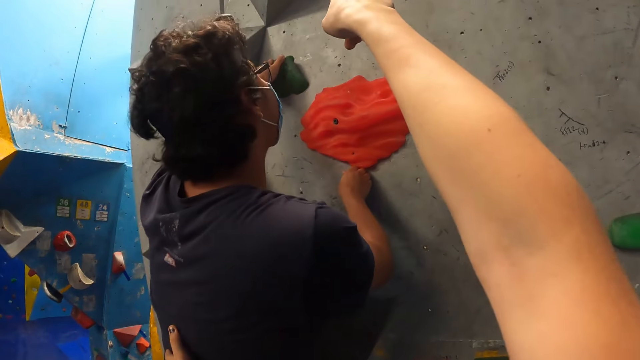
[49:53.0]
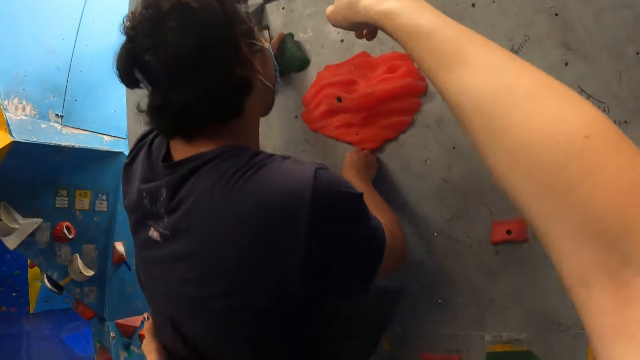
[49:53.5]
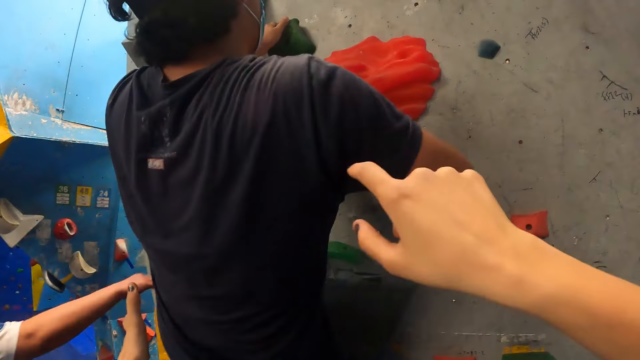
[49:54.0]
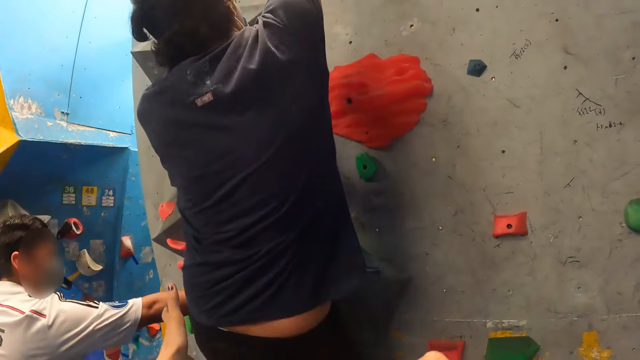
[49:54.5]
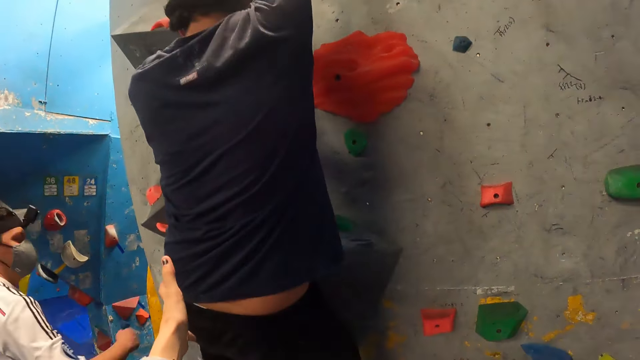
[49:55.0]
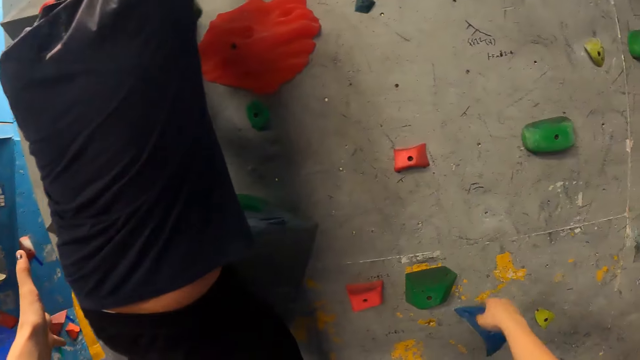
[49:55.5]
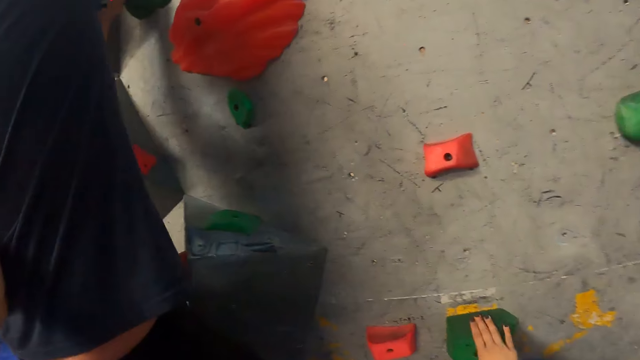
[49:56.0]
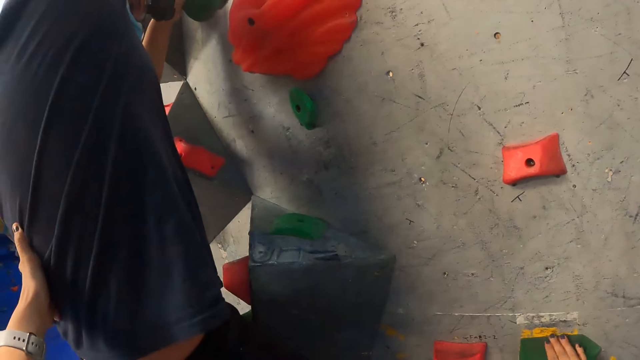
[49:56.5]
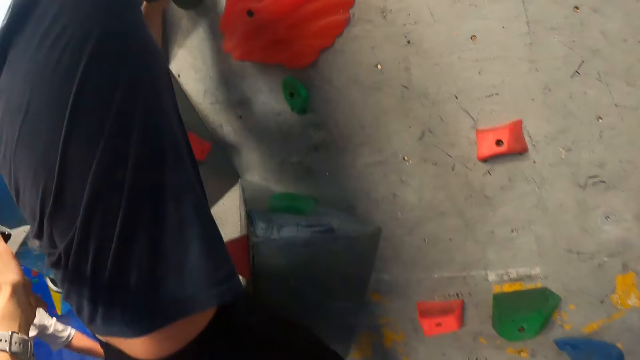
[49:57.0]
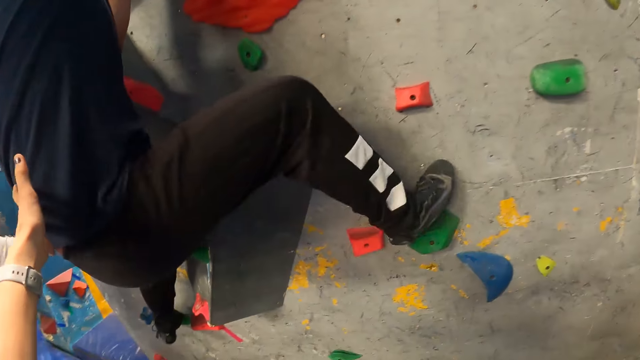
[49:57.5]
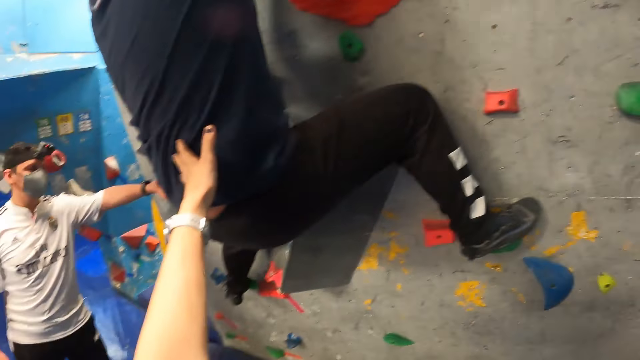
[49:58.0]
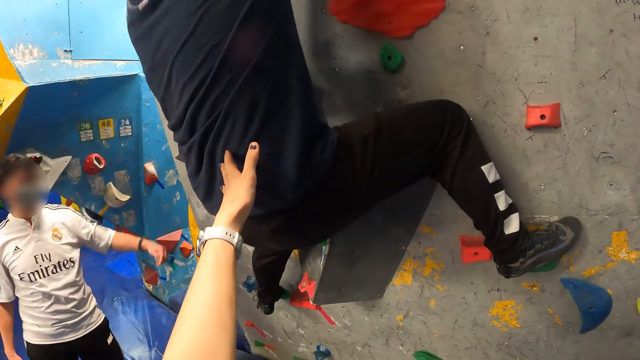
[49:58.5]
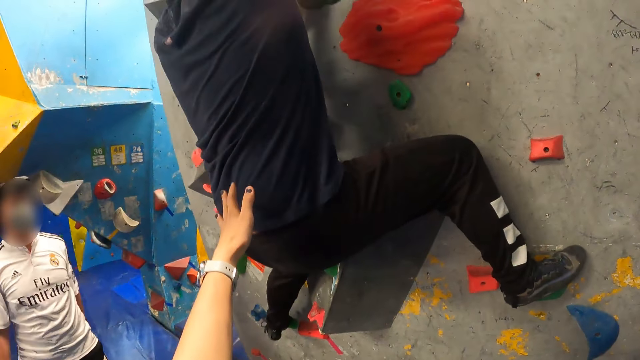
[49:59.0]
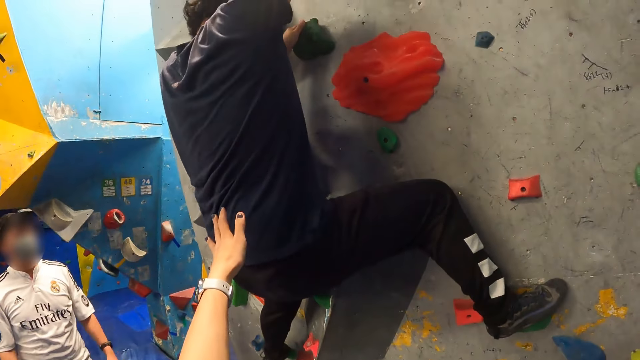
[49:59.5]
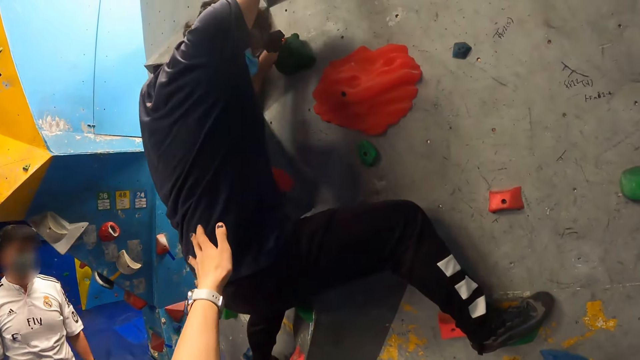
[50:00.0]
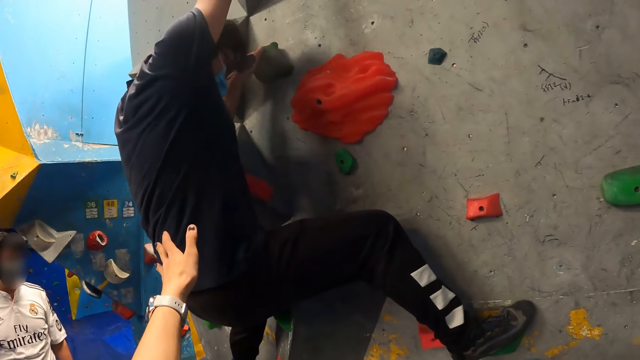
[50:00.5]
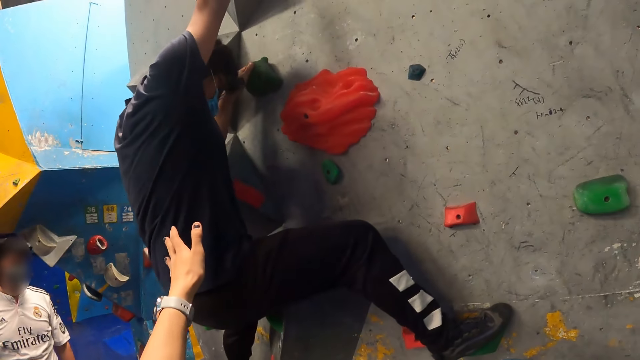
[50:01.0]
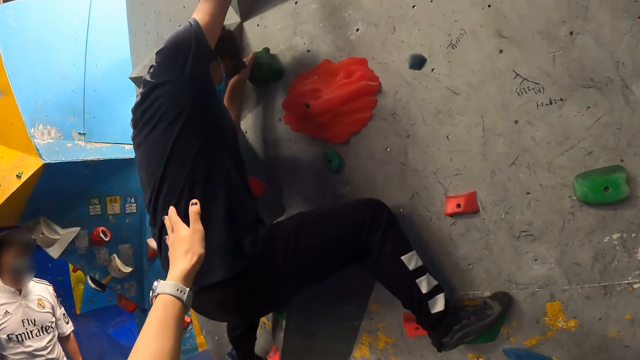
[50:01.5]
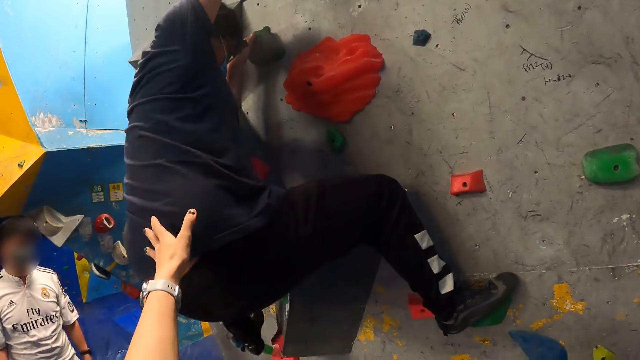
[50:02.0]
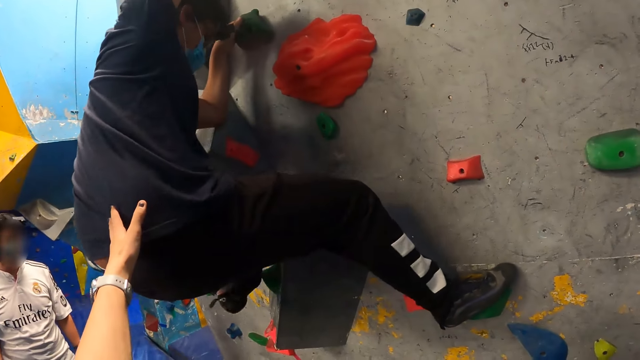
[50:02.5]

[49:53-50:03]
A man interacts with another man. The camera wearer supports the other man with her left hand. She touches the other man.

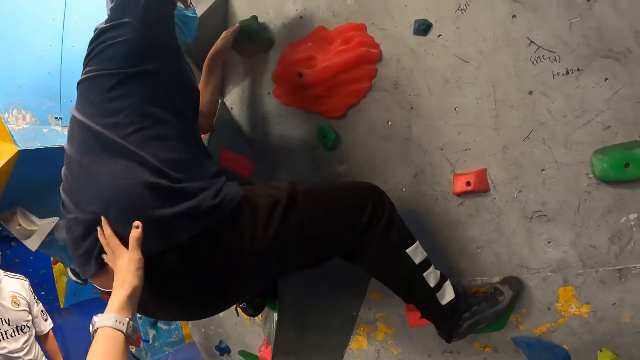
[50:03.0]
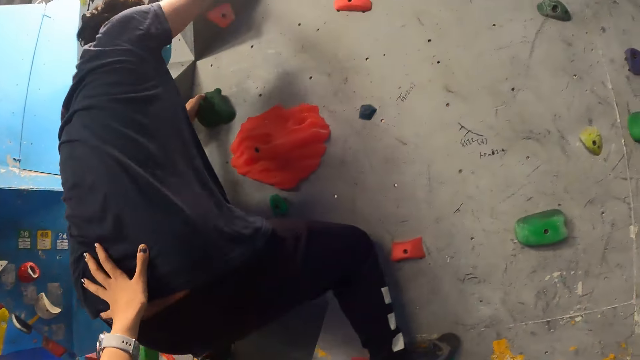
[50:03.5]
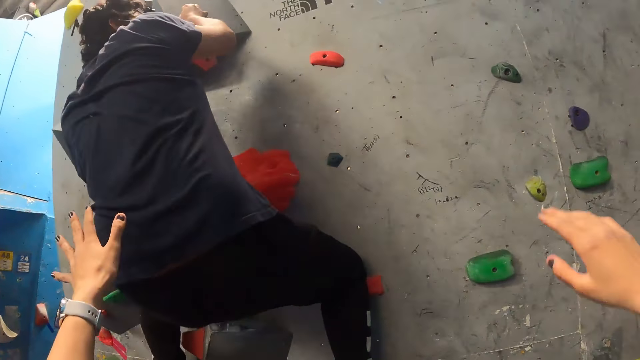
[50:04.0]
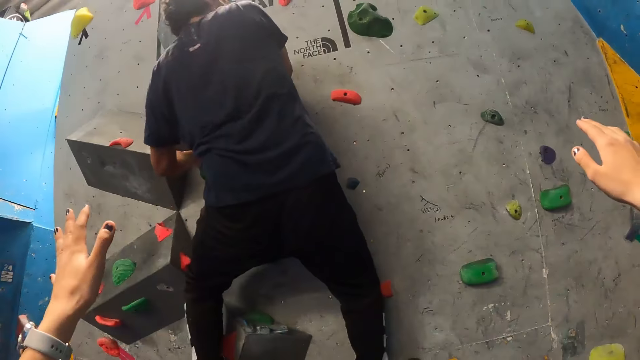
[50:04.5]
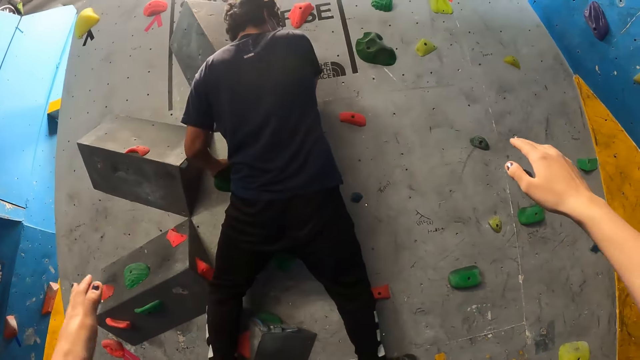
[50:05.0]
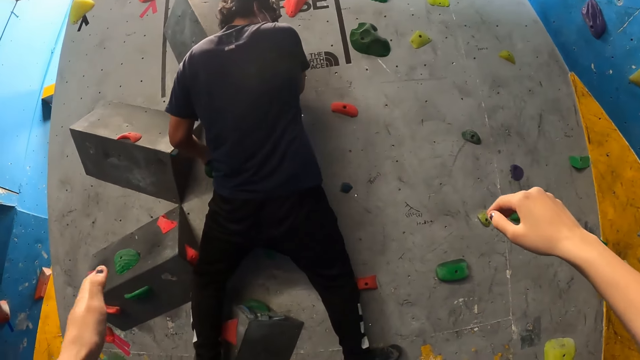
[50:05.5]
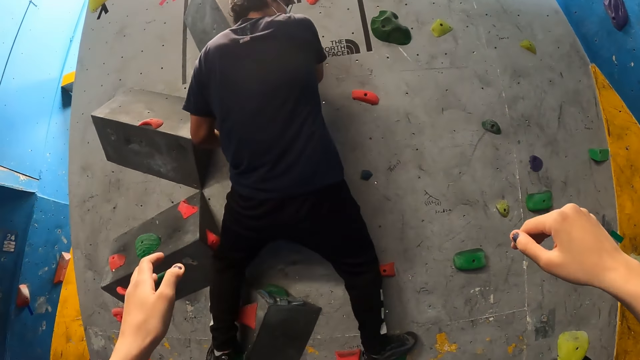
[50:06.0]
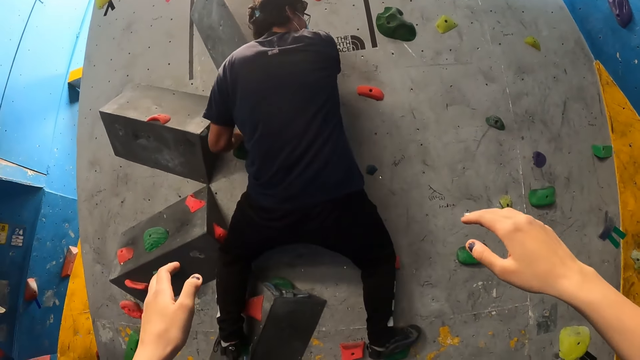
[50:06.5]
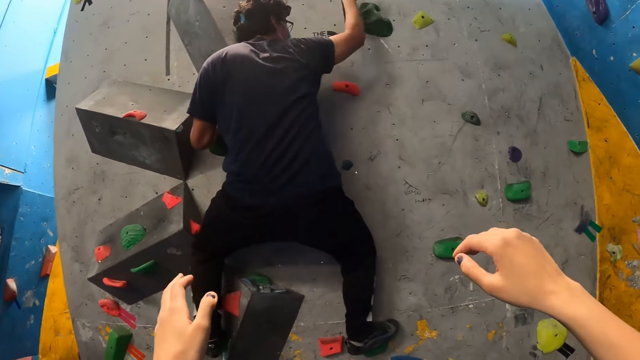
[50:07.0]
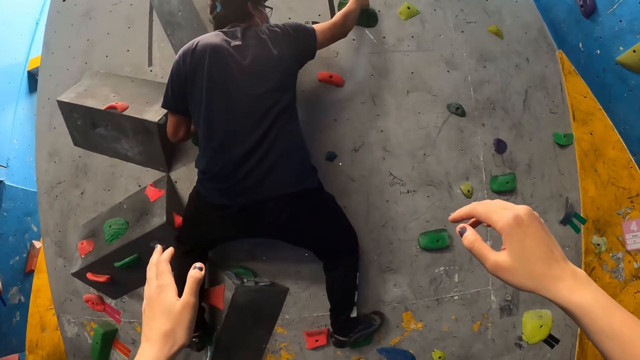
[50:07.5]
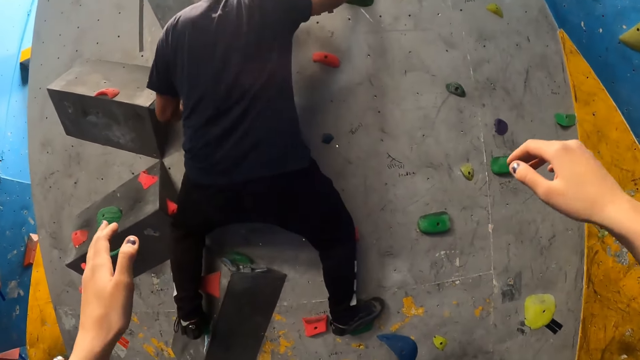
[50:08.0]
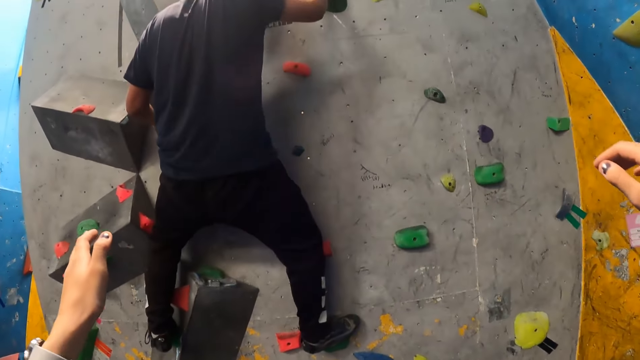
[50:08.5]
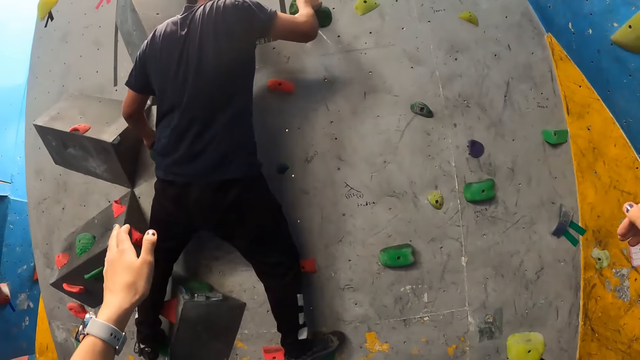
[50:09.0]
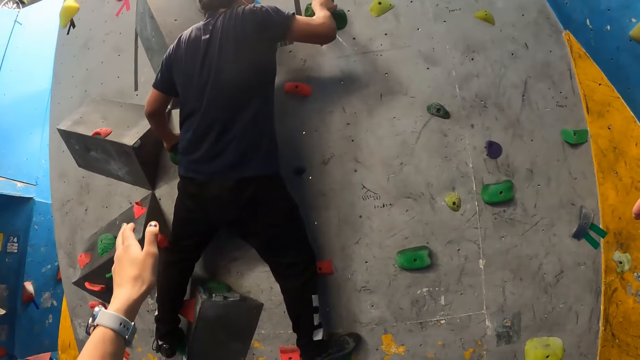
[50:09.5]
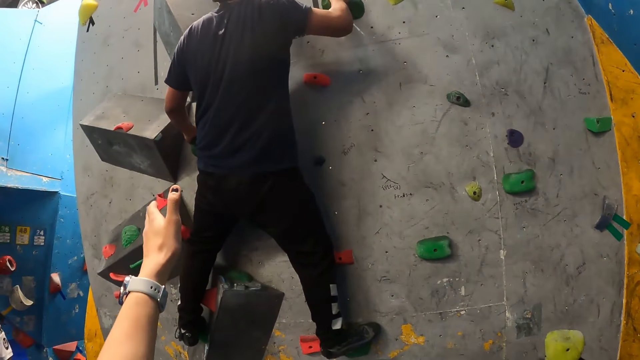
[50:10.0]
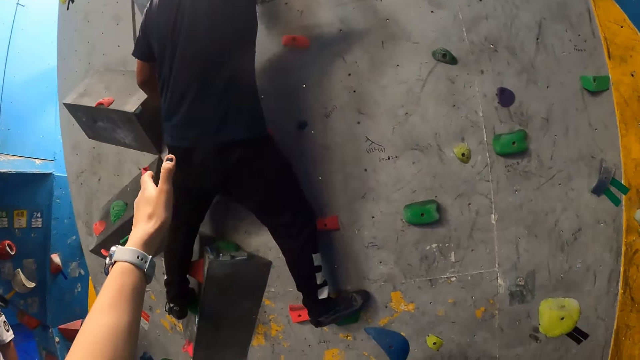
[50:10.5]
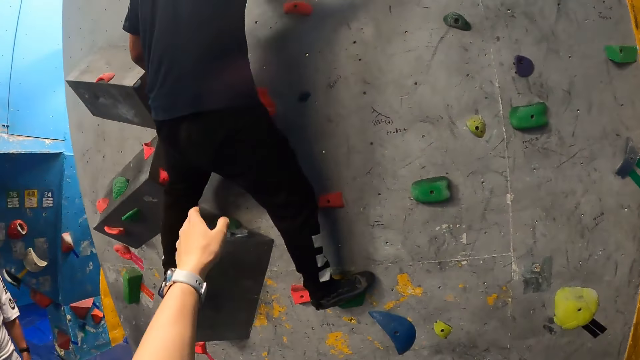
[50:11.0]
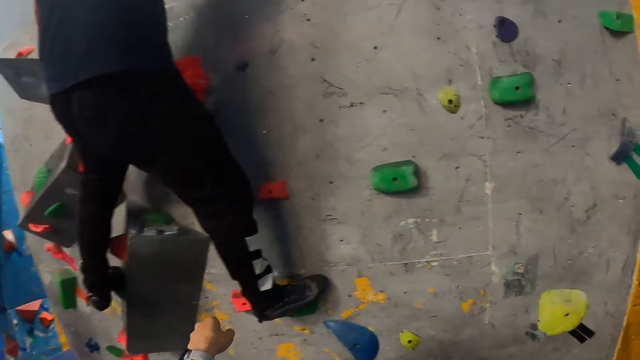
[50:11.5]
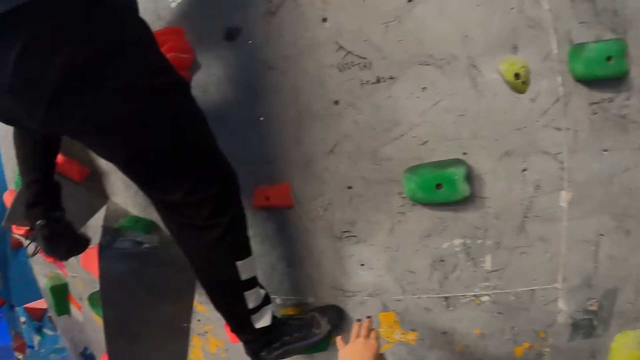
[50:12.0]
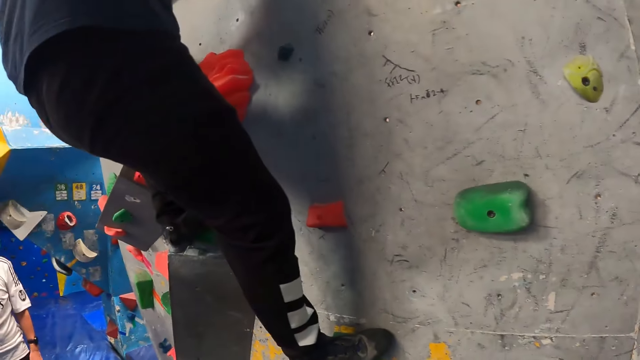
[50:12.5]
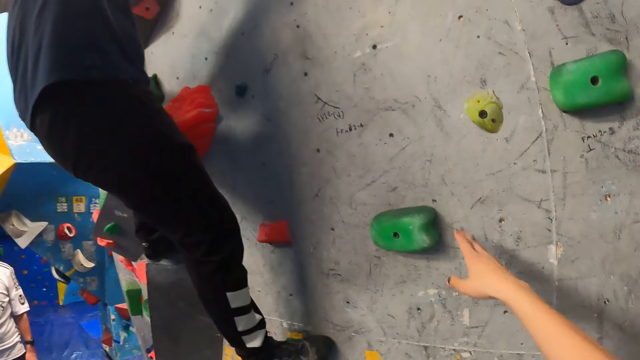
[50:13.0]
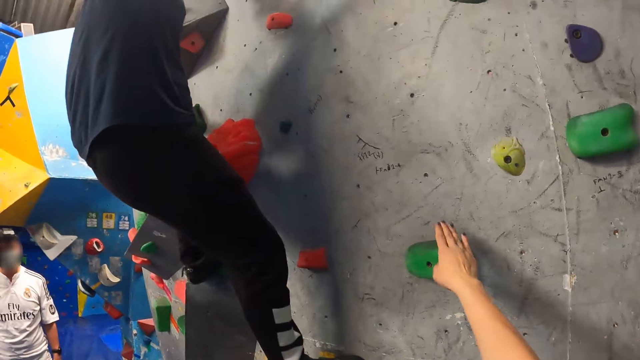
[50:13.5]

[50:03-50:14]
The camera wearer raises both hands. The man holds the green climbing hold with his right hand. The man climbs. The camera wearer touches the green climbing hold with her right hand.
